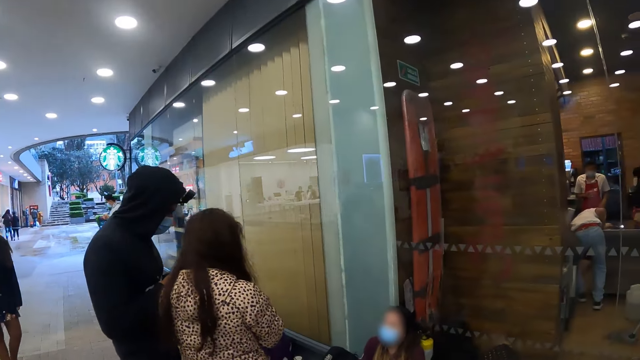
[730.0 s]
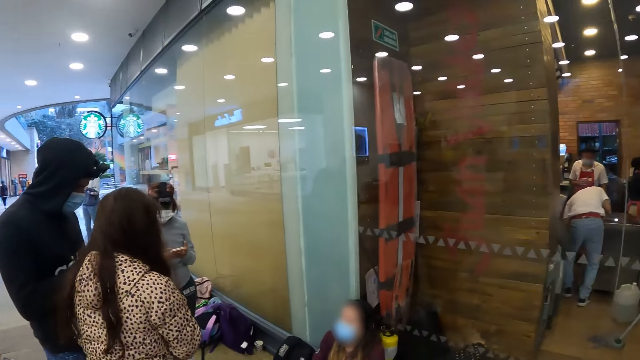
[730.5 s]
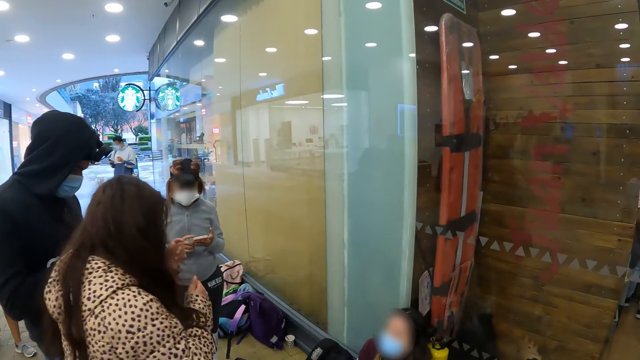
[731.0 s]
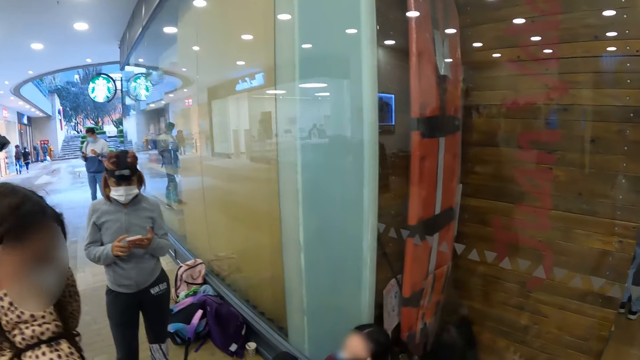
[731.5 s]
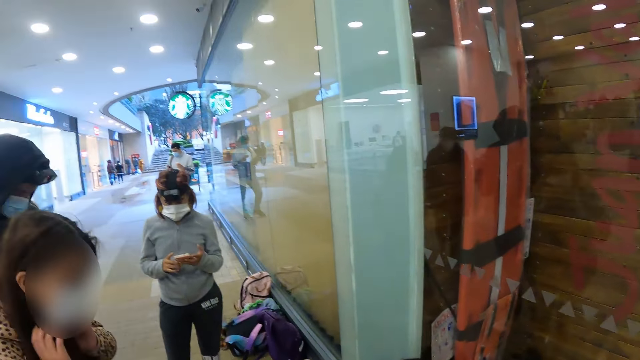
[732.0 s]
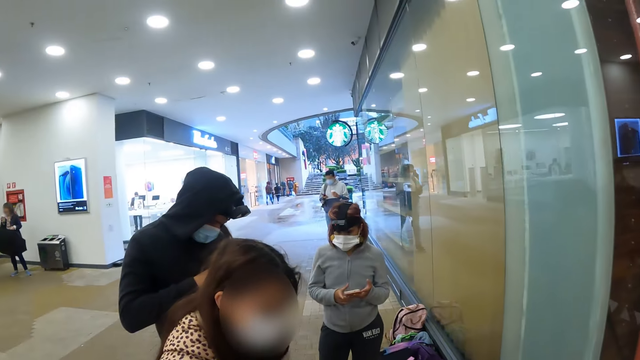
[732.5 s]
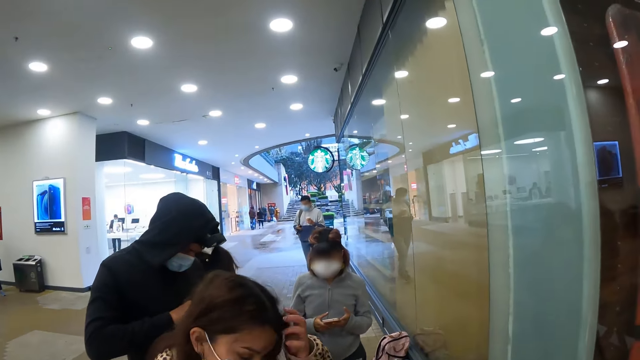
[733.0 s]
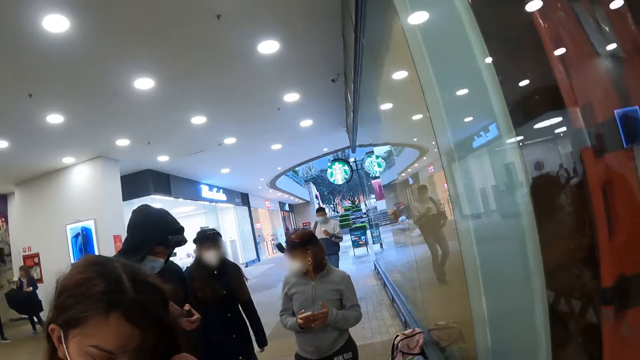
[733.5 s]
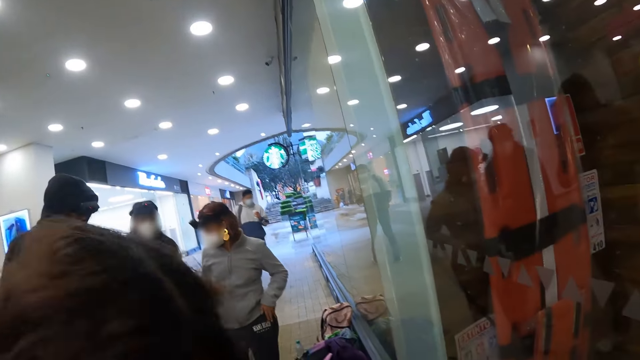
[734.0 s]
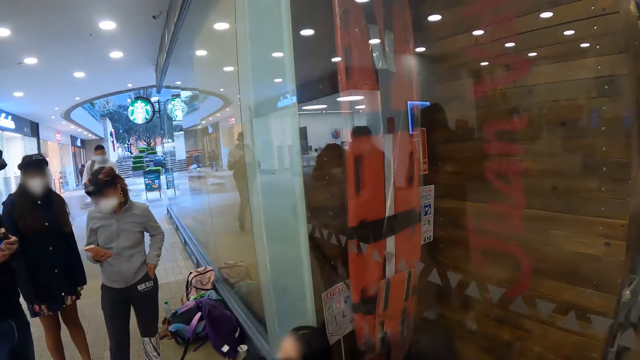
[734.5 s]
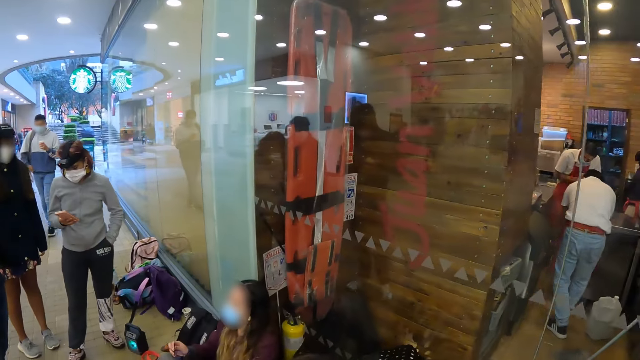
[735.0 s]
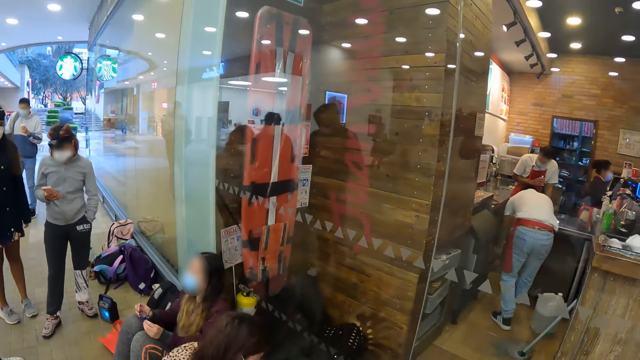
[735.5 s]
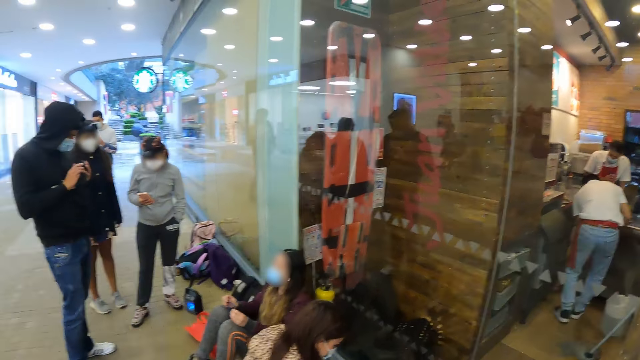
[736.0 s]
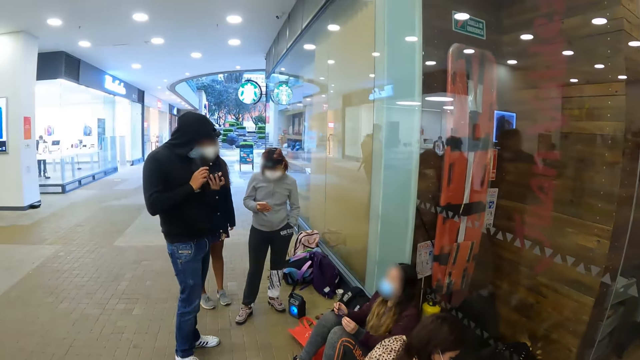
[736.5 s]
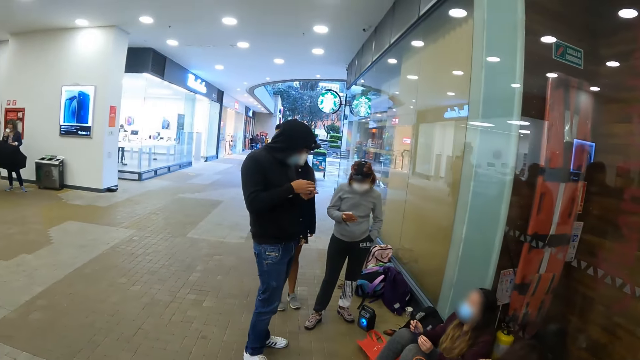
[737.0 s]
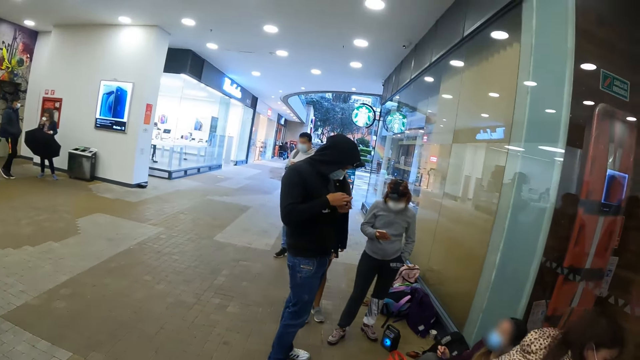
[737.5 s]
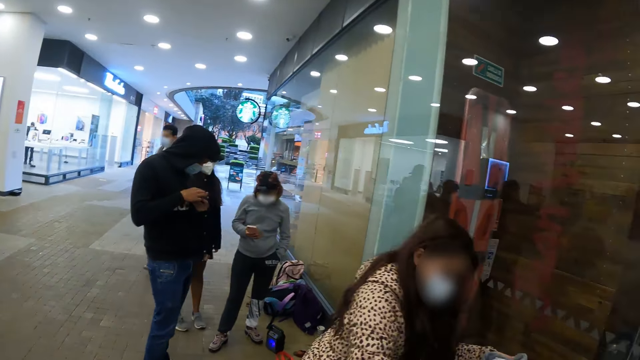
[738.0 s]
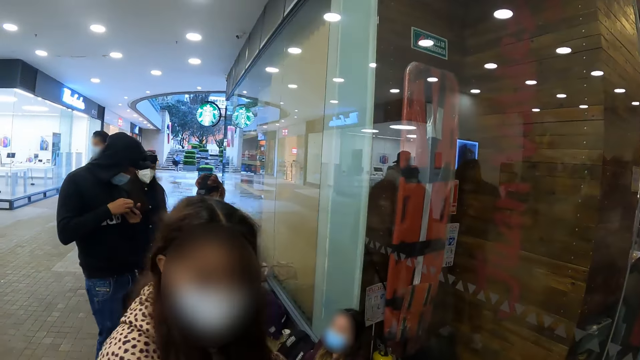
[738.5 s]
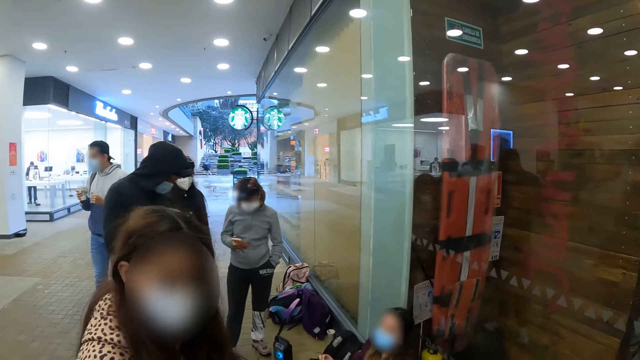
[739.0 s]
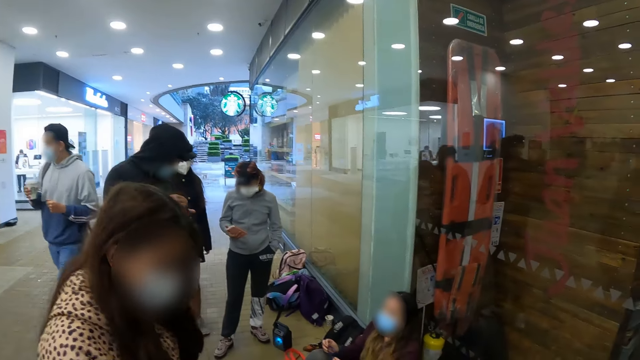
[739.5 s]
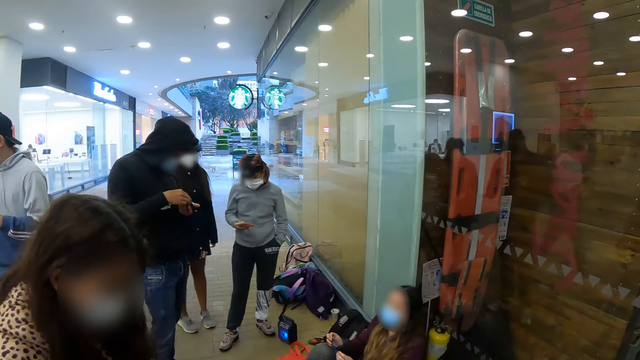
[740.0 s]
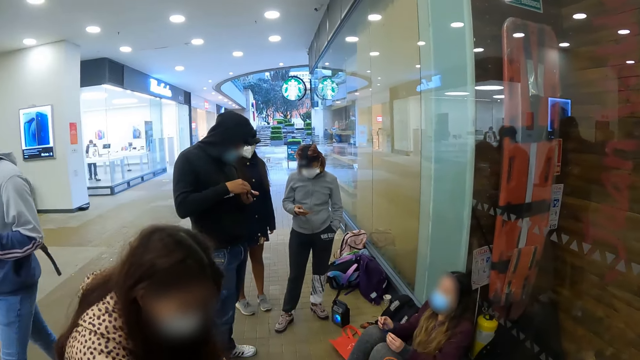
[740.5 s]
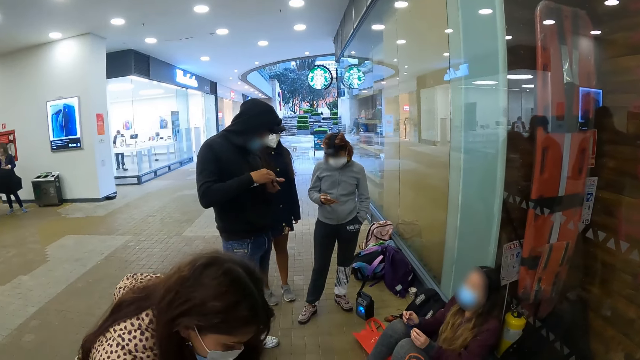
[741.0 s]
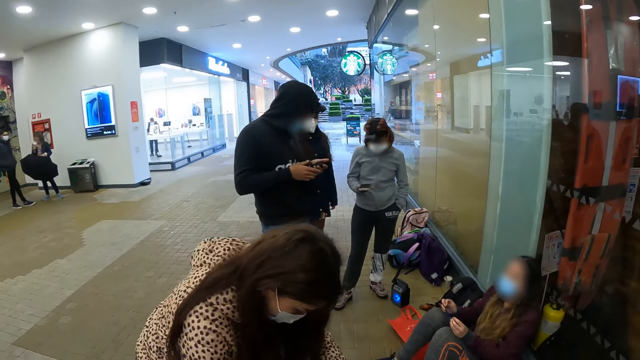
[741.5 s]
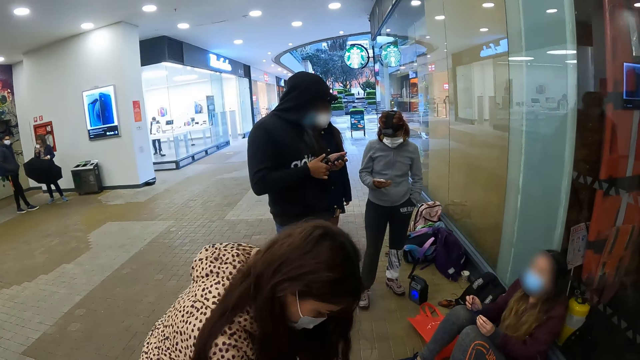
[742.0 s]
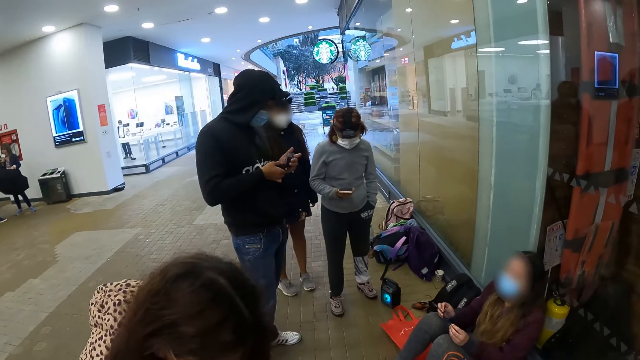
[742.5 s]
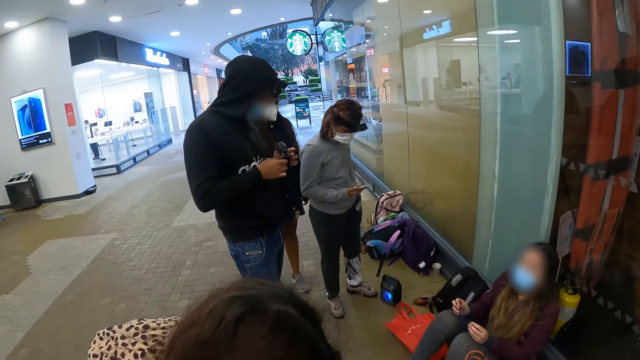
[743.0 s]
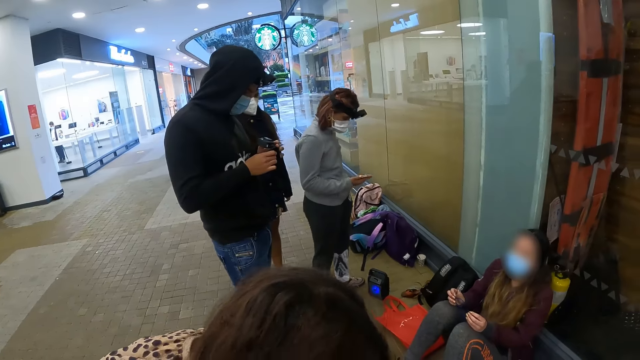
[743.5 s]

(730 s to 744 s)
A person touches the hair. Another person operates the phone. The camera wearer looks around. The second person holds the phone with the right hand. The first person bends. A third person sits near a wall. The second person puts the left hand in the pocket. A fourth person fixes the first person's camera. The first person operates the phone. The camera wearer looks around the area. The first person stands up. The first person looks in the bag.

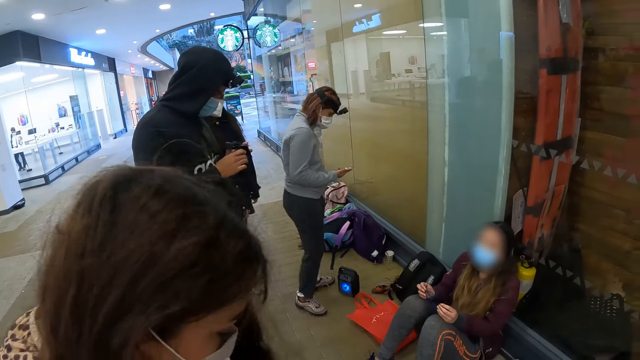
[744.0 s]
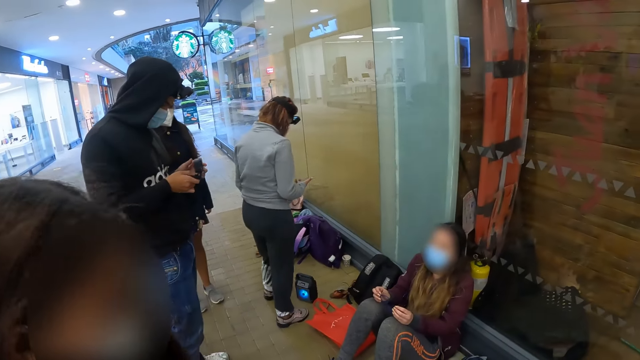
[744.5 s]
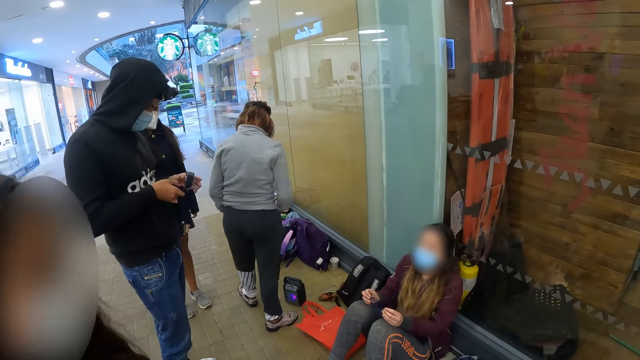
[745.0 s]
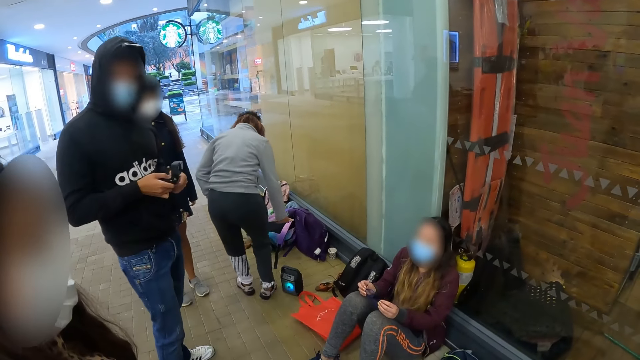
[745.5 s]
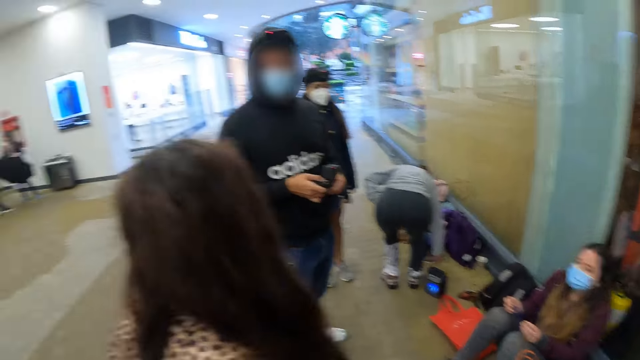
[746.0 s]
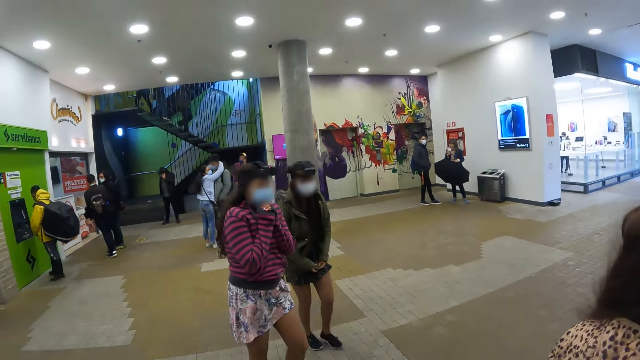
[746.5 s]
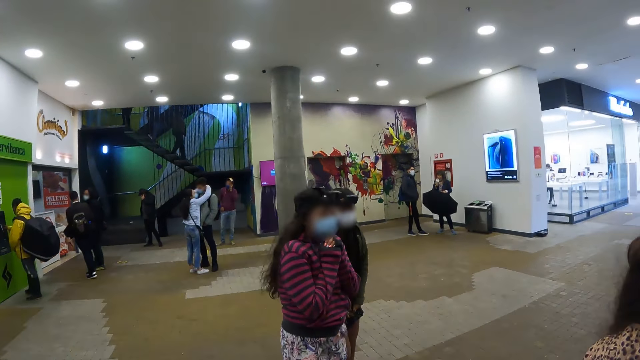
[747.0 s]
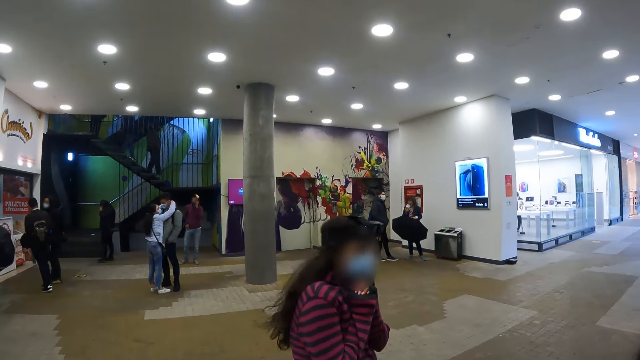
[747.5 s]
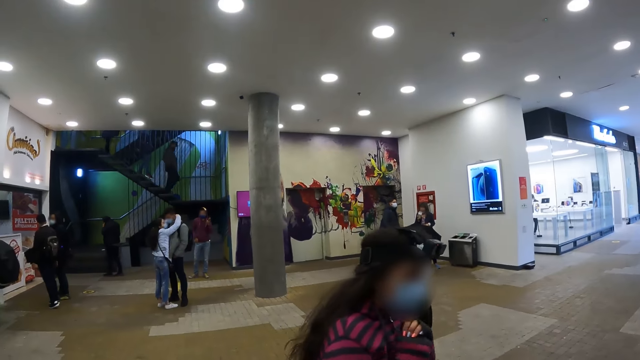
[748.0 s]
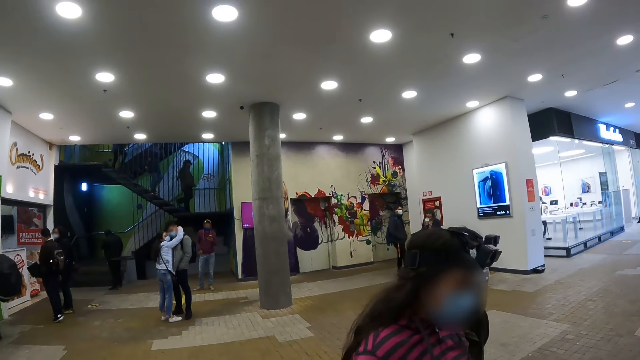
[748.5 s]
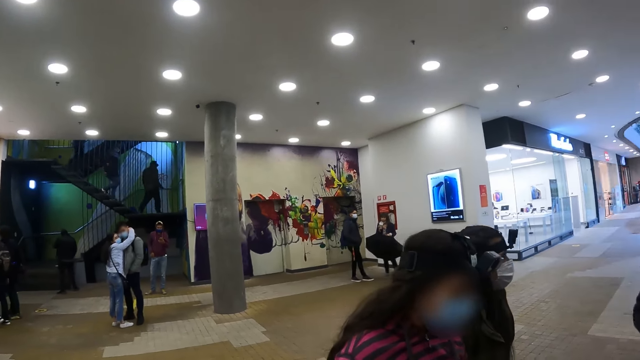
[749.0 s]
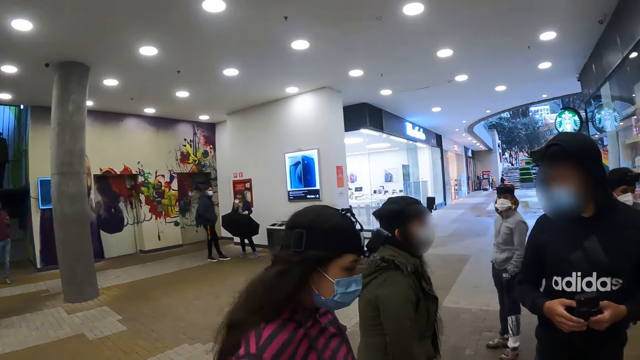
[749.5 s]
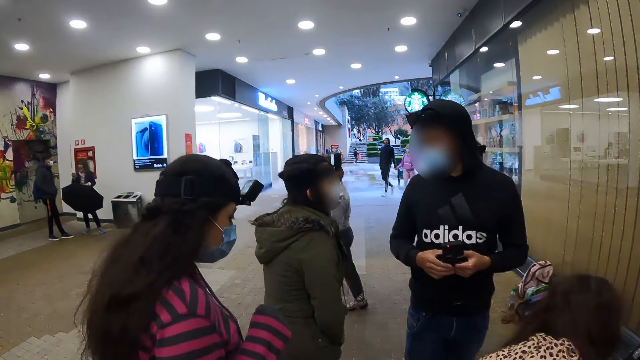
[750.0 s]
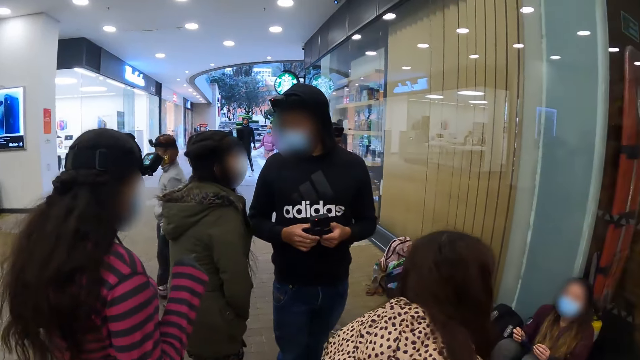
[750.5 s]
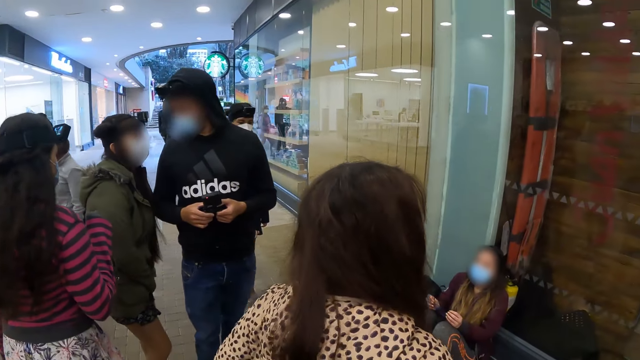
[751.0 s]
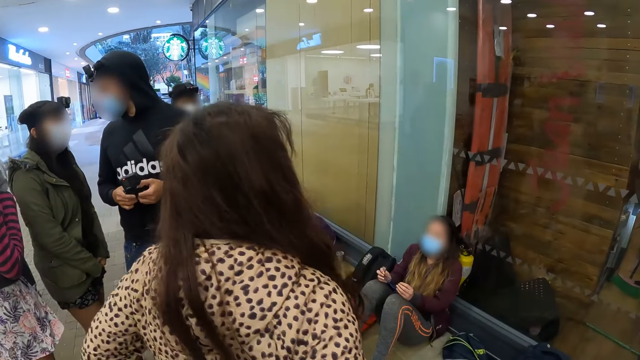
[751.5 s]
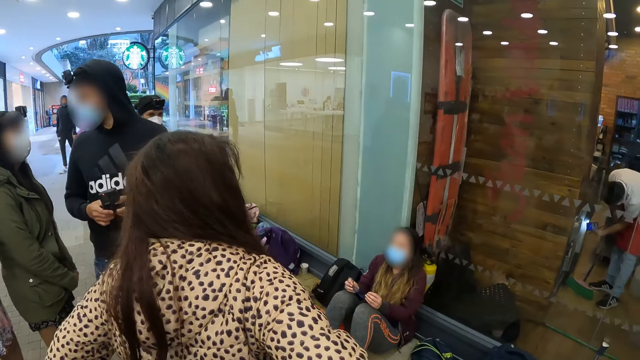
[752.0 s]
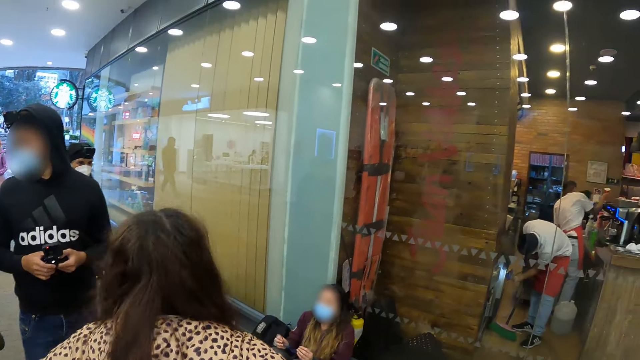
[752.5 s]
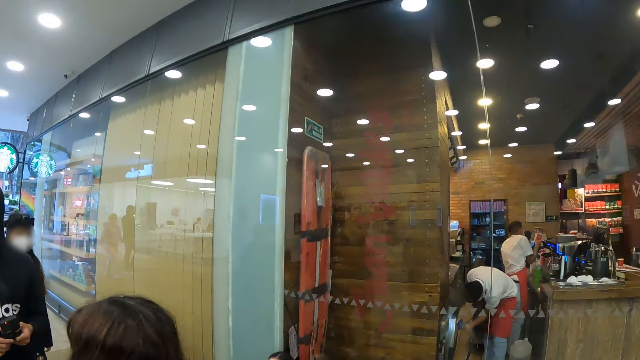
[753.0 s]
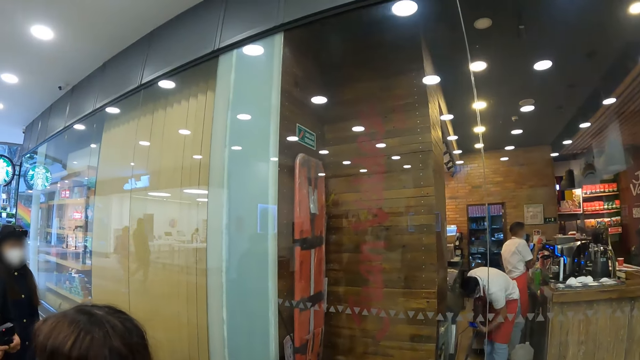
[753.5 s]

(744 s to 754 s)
A person turns. Another person looks around. The first person bends. A third person and a fourth person walk around. A fifth person hugs a sixth person. The second person looks around. The camera wearer looks around.
